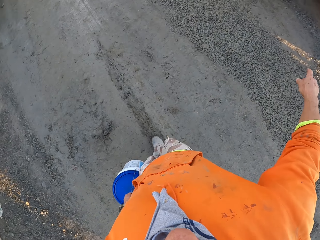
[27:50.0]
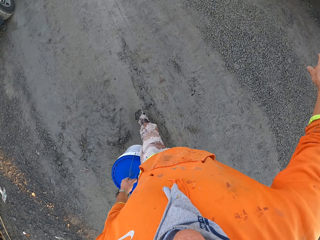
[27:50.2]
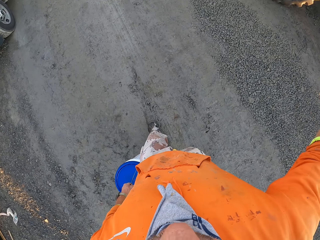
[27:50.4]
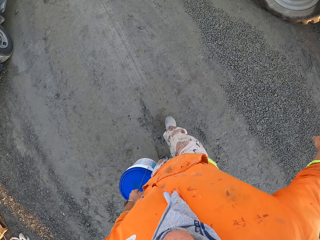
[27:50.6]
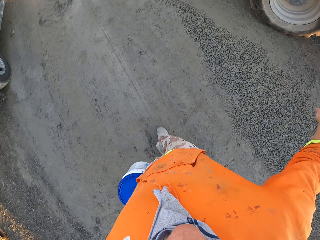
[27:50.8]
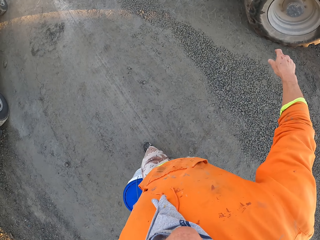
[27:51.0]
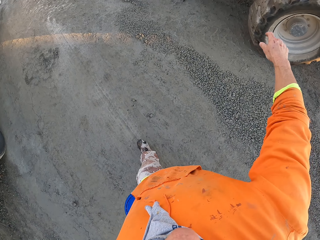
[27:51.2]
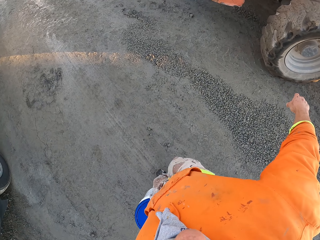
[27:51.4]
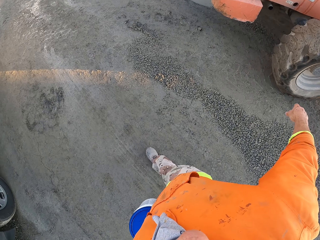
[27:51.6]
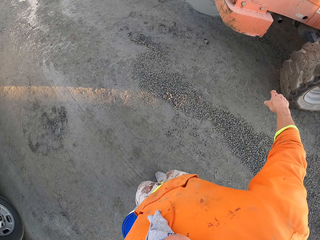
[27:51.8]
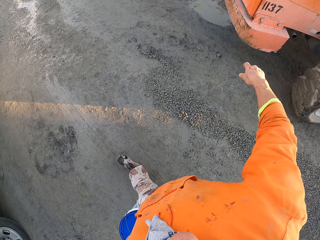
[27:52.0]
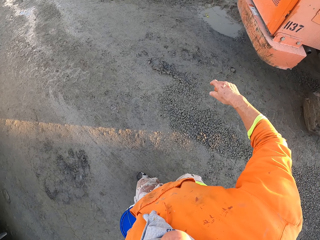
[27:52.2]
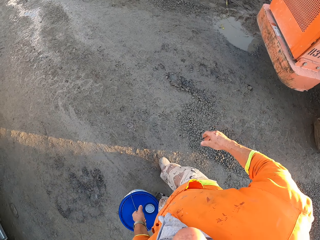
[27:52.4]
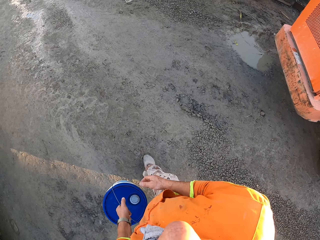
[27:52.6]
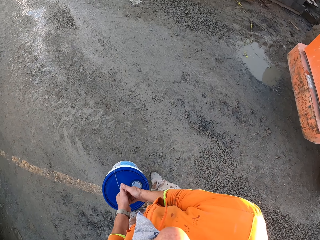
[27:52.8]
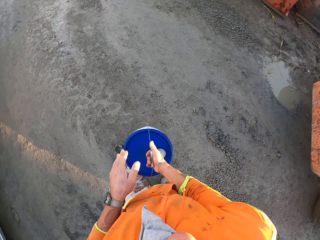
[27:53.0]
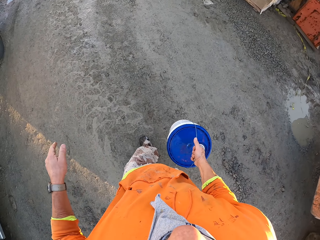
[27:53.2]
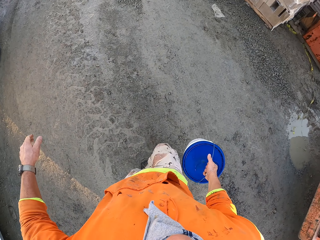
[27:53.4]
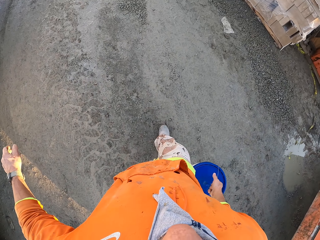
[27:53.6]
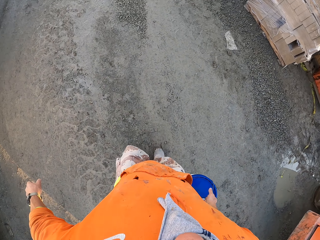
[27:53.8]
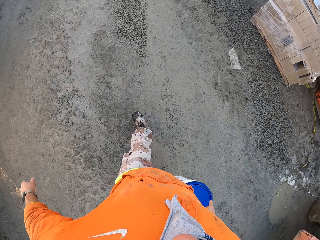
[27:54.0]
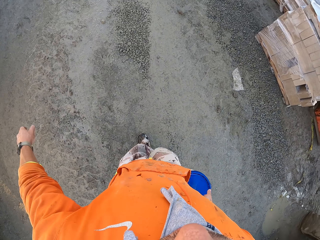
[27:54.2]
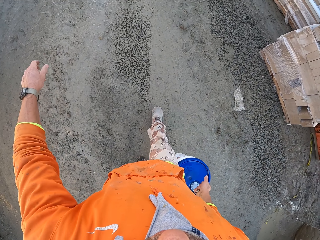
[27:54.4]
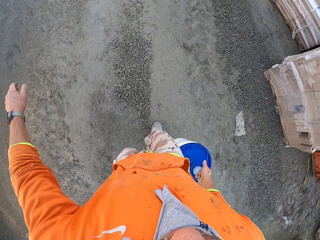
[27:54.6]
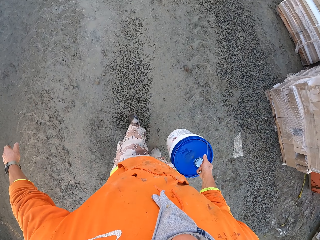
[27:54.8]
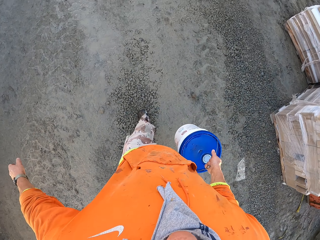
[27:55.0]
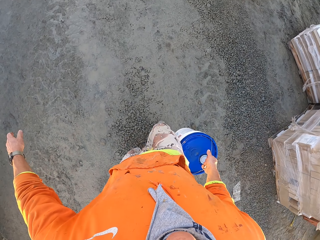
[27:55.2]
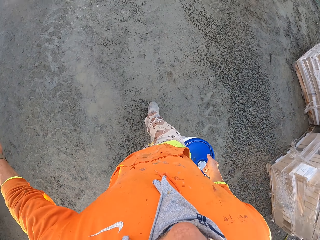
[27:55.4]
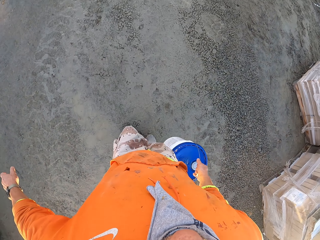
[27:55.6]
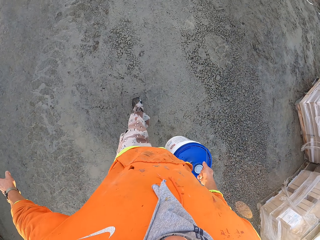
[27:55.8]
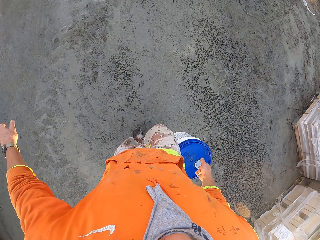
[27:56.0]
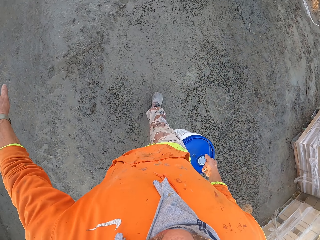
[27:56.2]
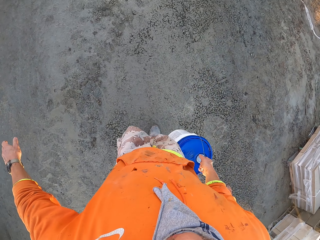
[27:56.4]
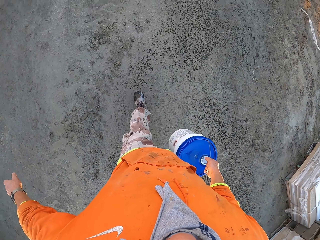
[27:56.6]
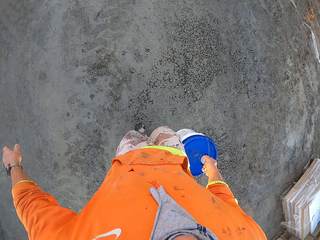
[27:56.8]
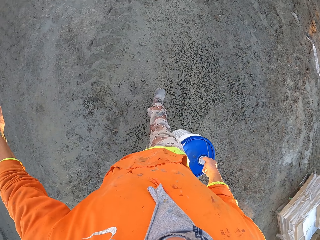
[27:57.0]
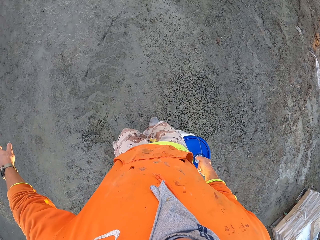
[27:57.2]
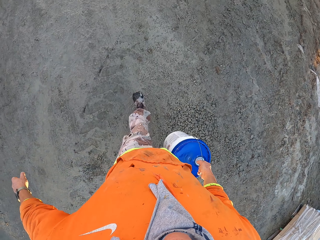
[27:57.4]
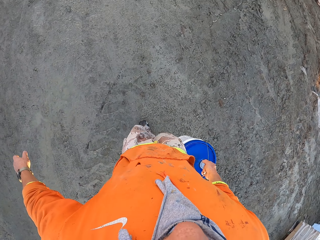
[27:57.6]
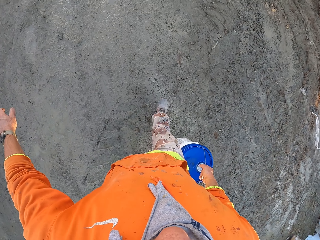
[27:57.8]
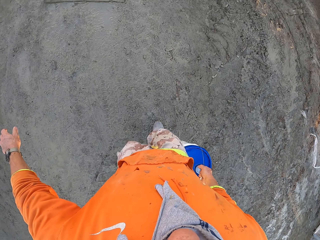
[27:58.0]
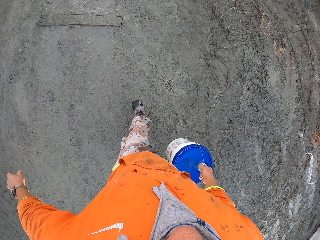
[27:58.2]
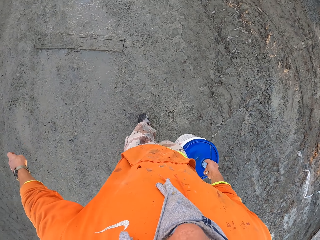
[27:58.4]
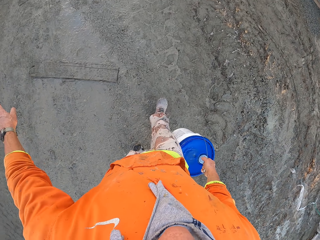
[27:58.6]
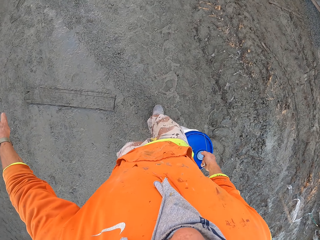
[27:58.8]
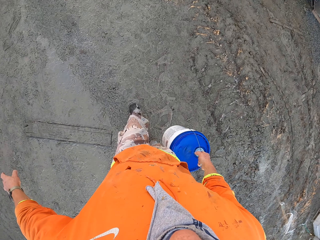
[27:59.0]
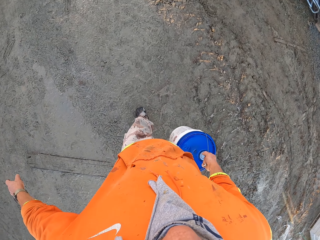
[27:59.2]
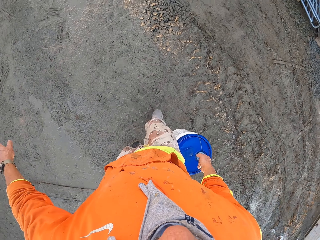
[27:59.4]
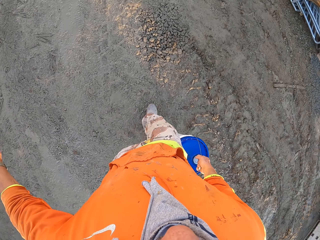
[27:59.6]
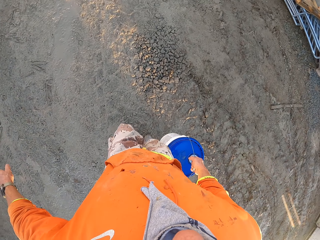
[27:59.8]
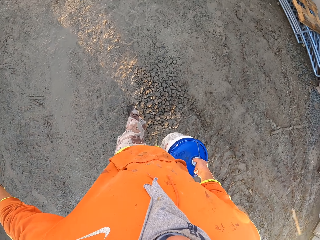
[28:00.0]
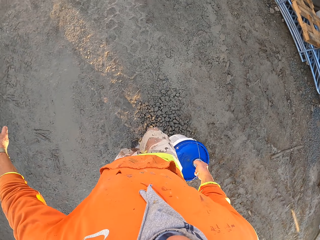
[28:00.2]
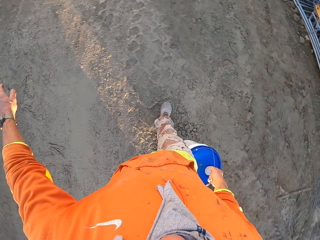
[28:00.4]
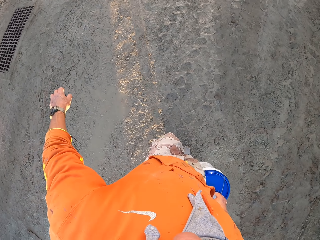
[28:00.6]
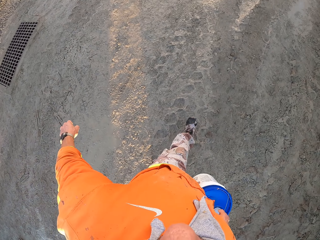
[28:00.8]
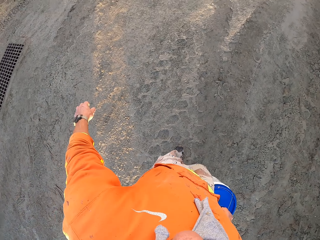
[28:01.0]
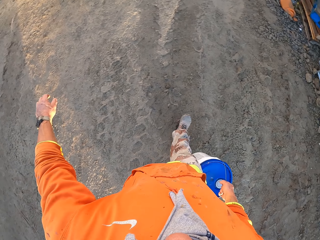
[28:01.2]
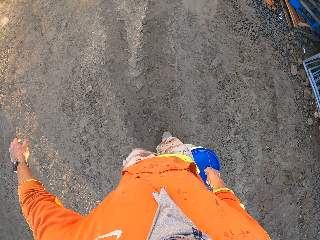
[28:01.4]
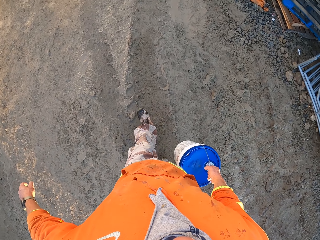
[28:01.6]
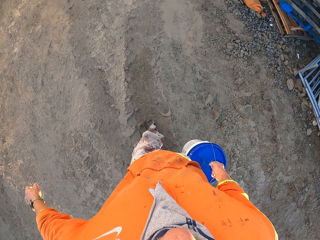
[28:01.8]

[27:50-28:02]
The camera wearer exchanges the bucket to the other hand.

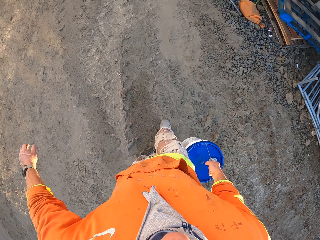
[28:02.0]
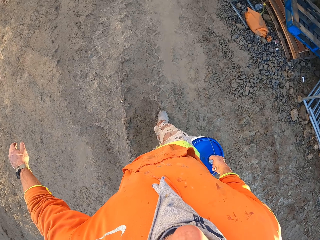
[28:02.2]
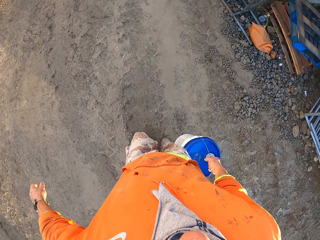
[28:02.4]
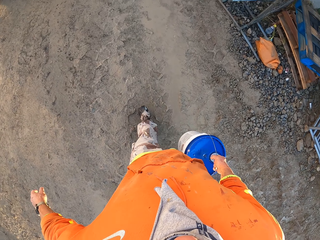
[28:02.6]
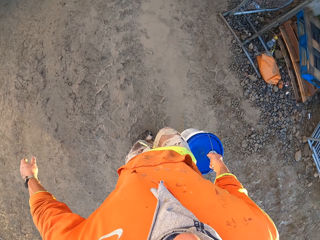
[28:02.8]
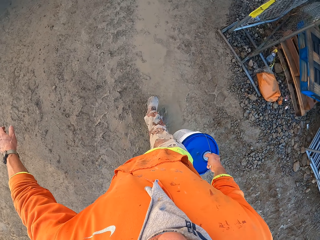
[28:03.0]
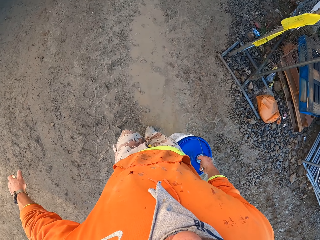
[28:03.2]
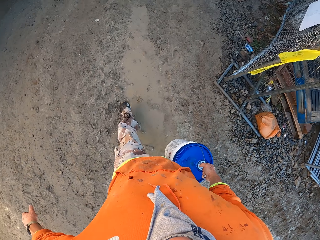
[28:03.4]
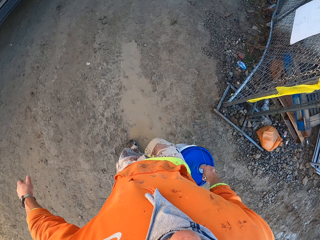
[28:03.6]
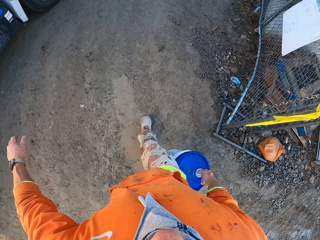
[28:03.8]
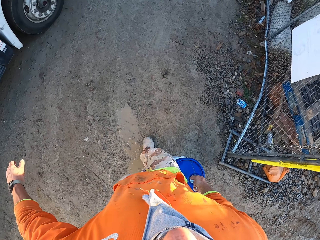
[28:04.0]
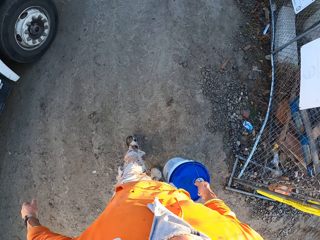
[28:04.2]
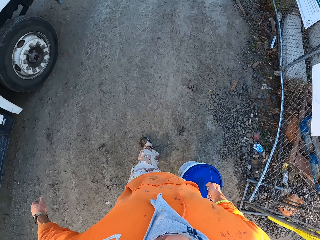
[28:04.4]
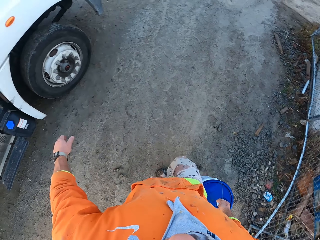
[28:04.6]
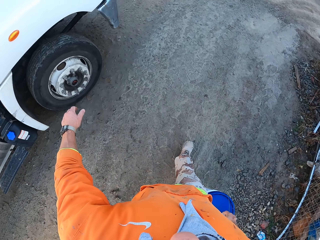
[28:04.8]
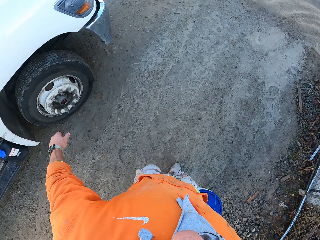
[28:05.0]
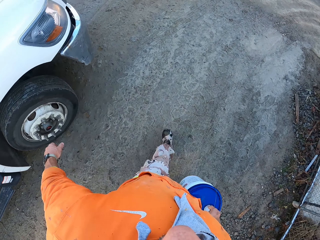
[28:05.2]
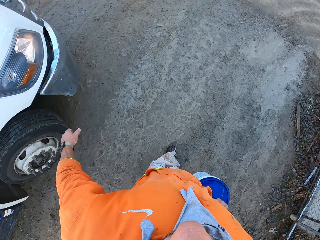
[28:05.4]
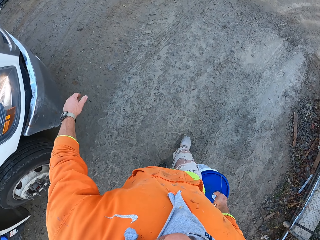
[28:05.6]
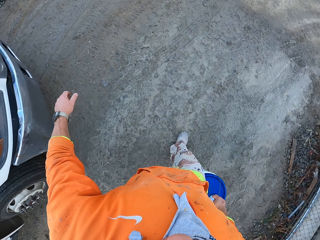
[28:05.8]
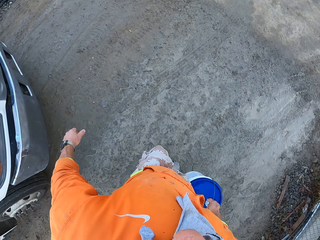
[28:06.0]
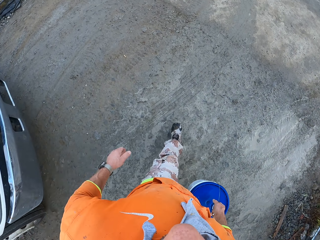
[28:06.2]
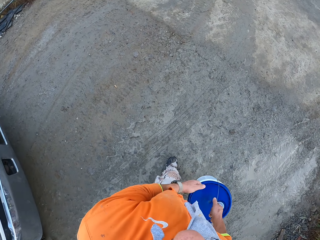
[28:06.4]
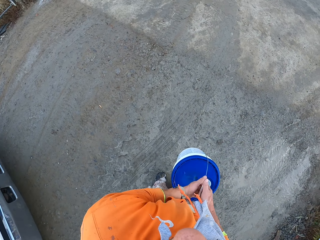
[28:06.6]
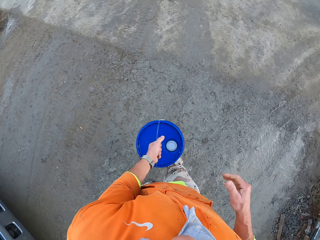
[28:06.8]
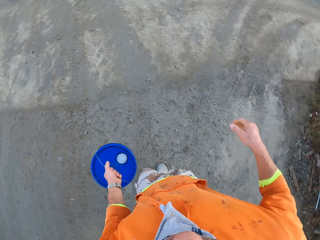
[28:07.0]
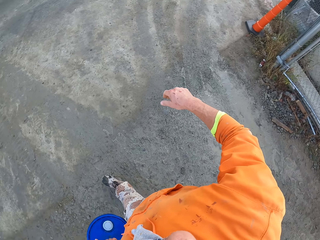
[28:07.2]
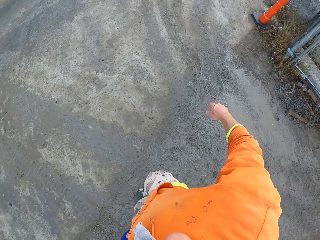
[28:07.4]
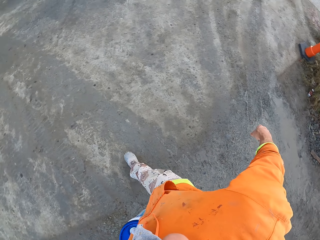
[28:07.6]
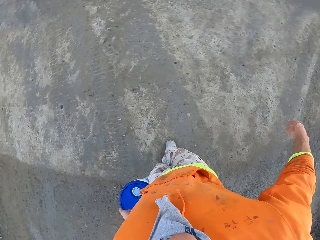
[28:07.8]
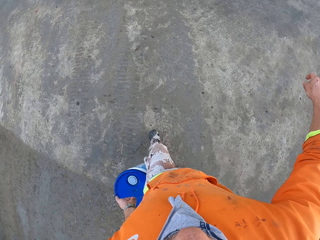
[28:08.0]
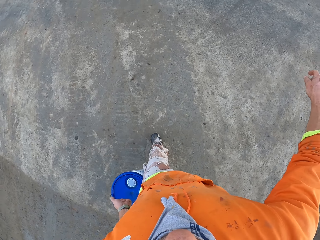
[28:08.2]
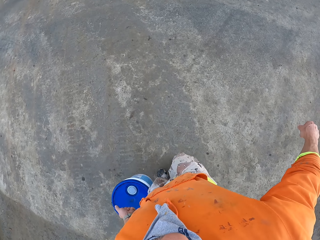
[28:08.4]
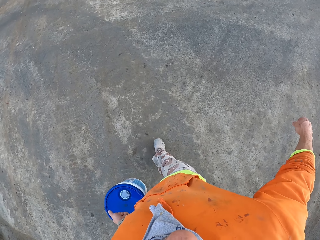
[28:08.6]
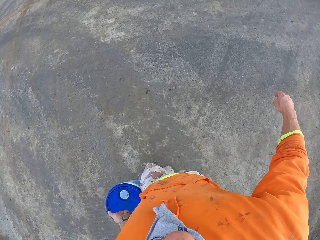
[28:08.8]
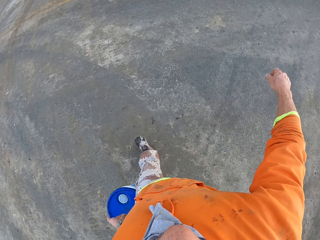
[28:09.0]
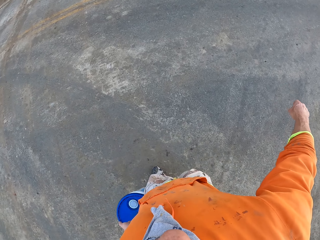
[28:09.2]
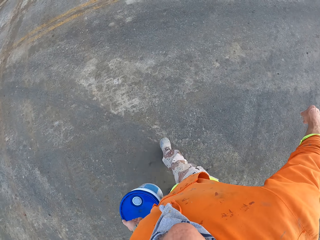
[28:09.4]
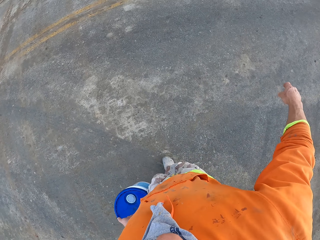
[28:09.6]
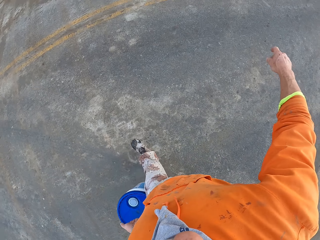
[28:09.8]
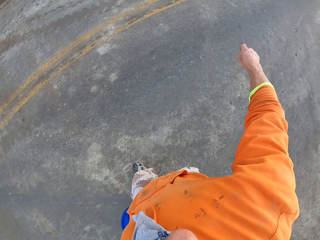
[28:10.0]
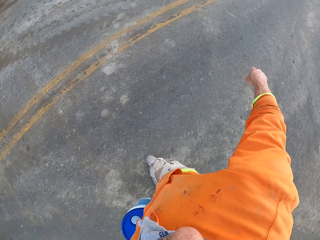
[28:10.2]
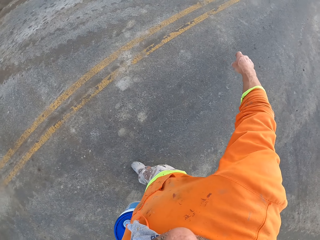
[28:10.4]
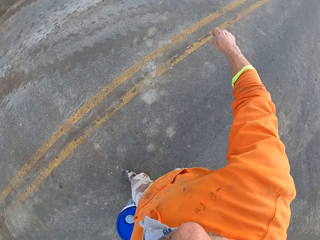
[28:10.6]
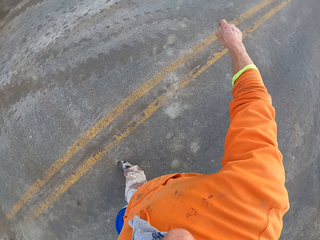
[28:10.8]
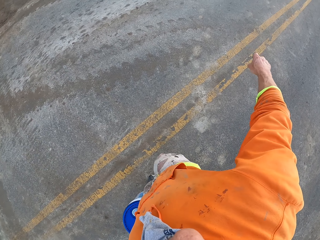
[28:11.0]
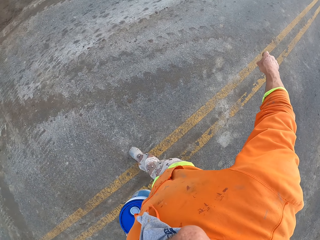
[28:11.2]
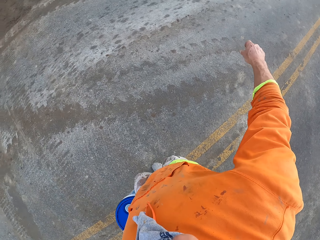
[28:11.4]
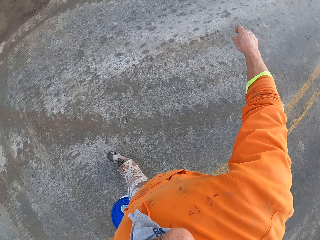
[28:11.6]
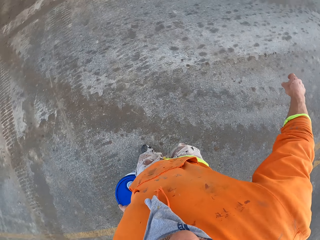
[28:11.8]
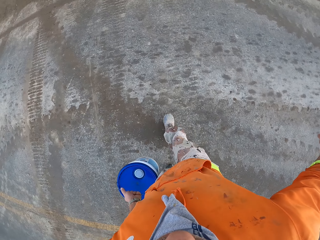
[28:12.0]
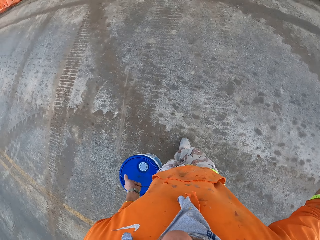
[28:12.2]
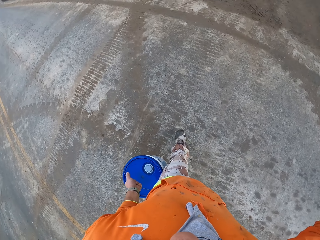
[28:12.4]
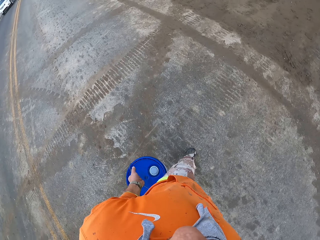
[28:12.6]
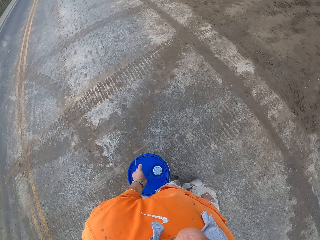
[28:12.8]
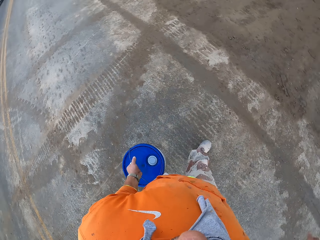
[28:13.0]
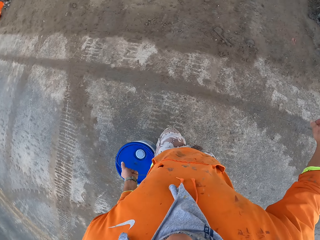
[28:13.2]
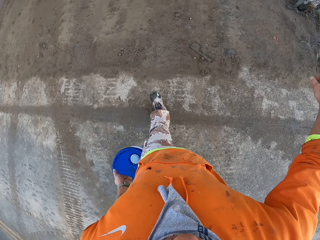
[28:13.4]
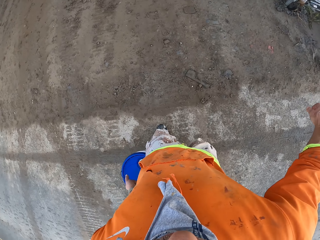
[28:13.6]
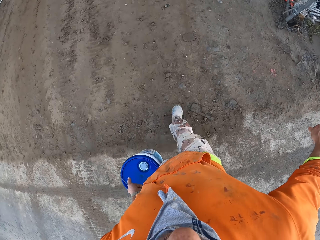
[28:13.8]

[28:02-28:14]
The camera wearer exchanges the bucket to the other hand.
